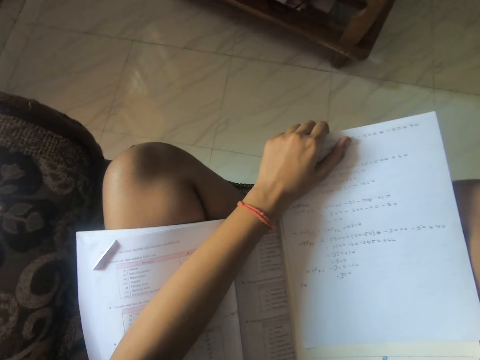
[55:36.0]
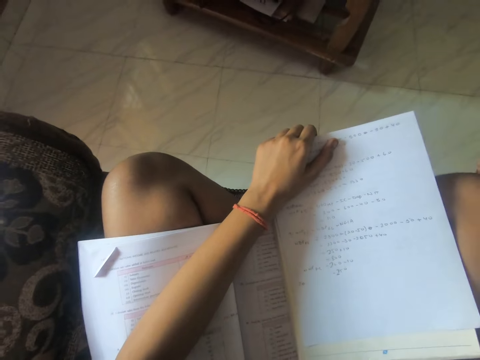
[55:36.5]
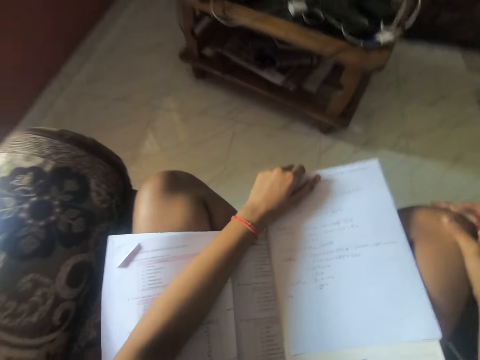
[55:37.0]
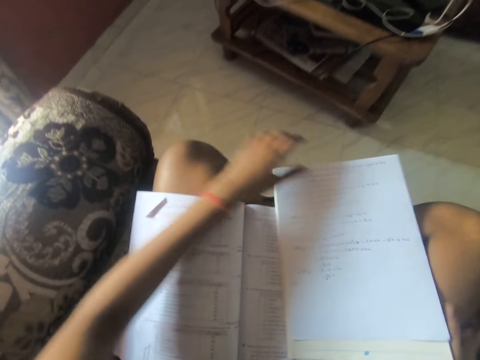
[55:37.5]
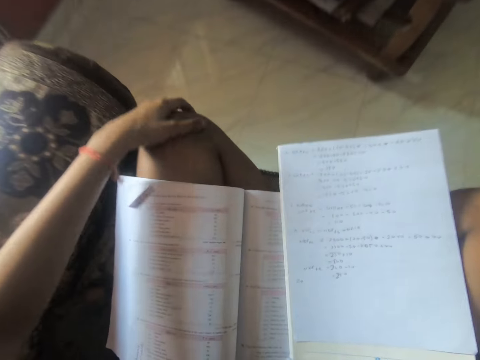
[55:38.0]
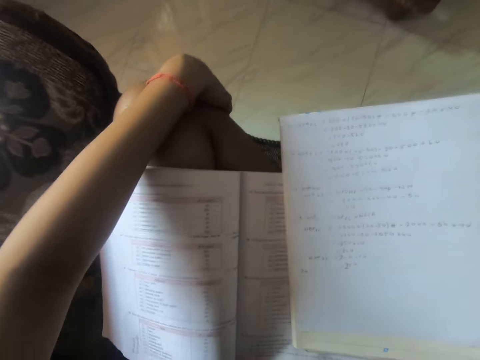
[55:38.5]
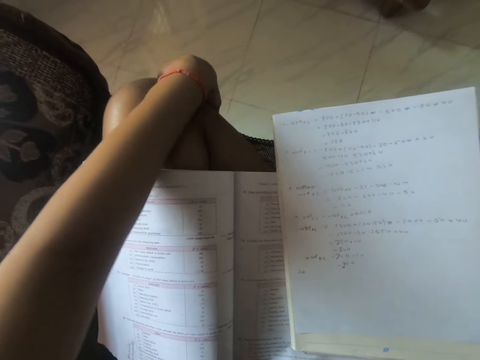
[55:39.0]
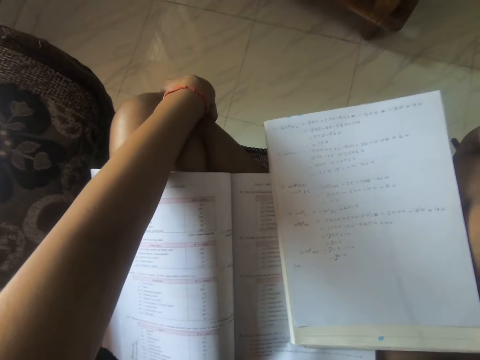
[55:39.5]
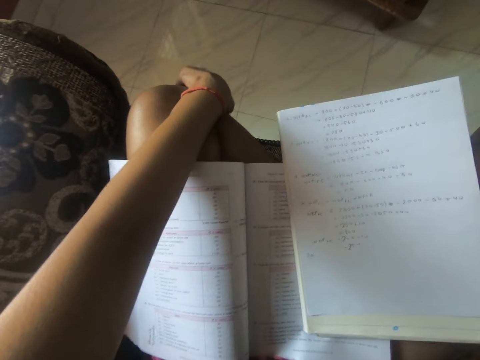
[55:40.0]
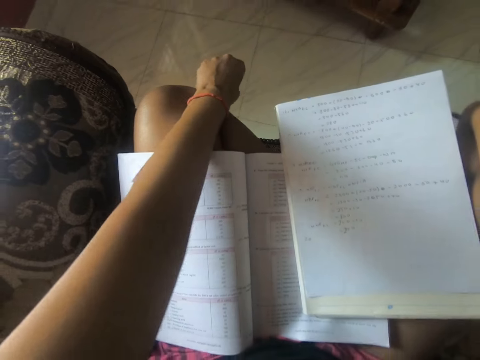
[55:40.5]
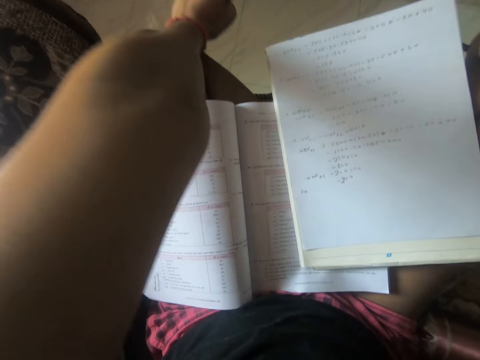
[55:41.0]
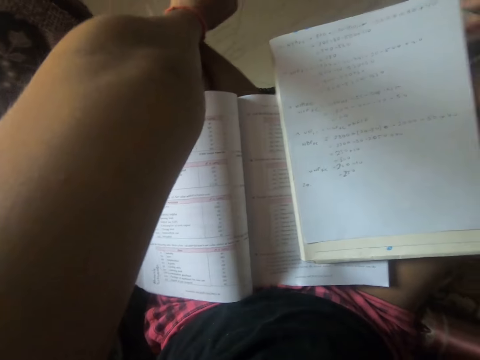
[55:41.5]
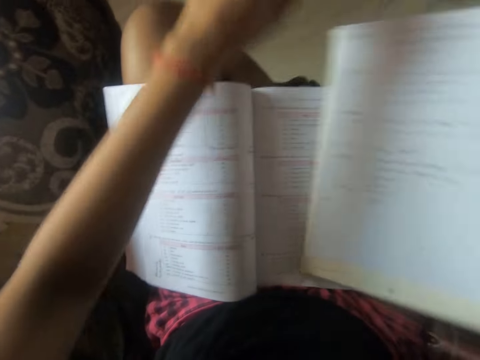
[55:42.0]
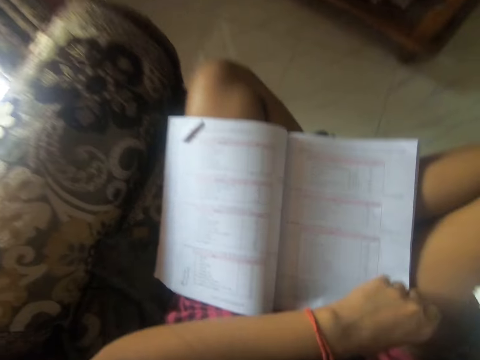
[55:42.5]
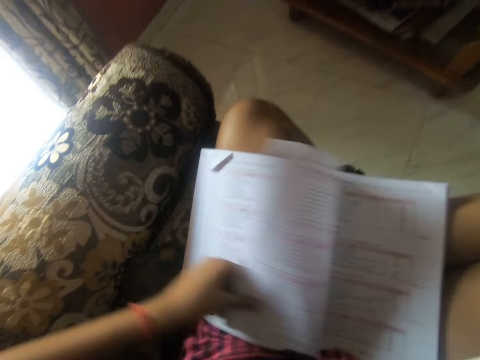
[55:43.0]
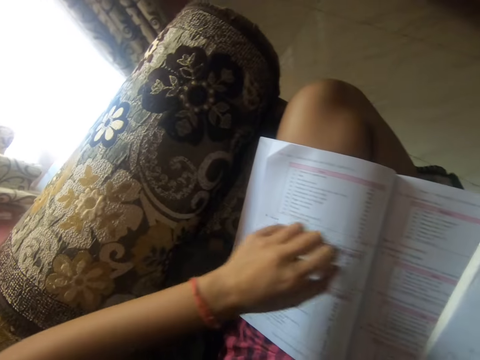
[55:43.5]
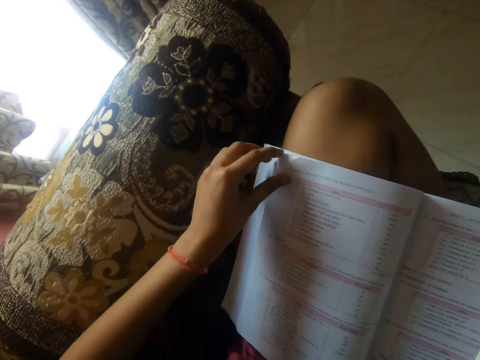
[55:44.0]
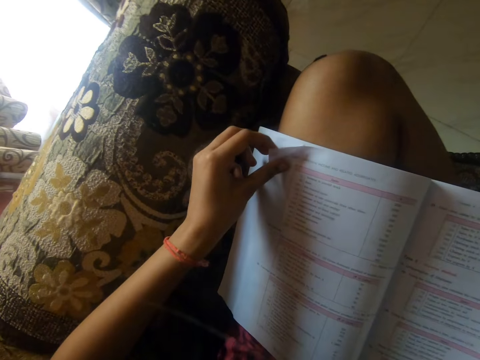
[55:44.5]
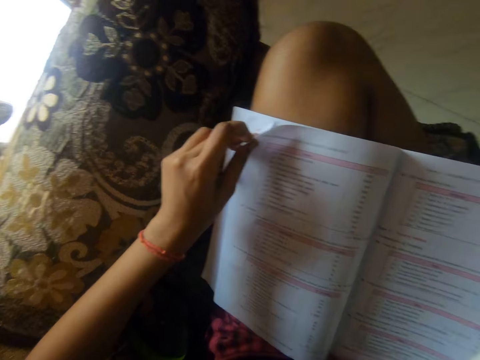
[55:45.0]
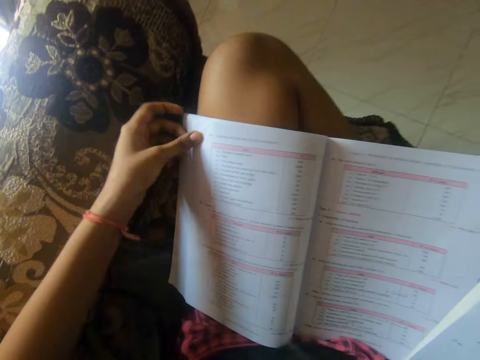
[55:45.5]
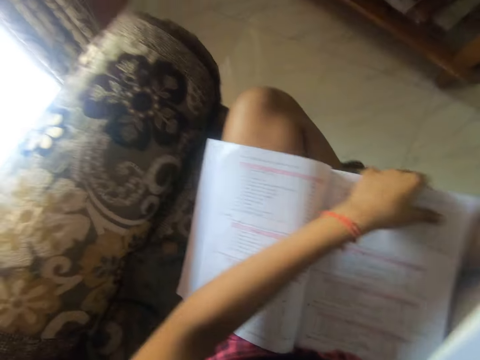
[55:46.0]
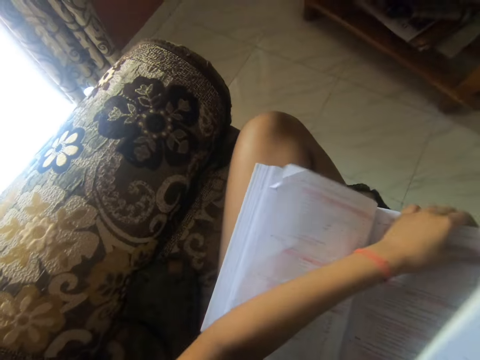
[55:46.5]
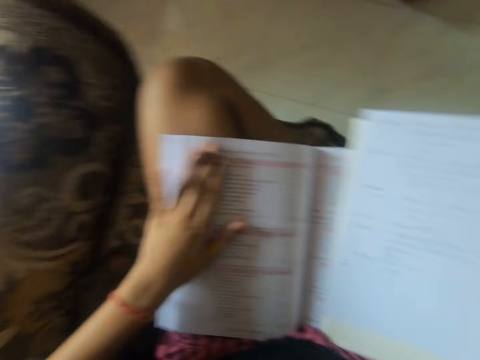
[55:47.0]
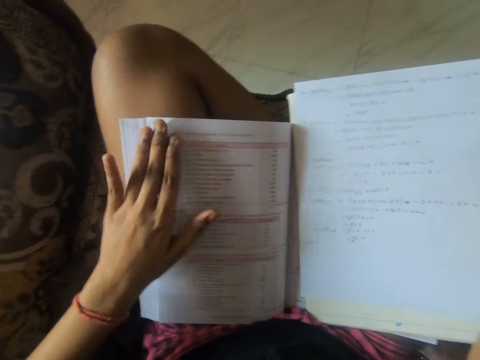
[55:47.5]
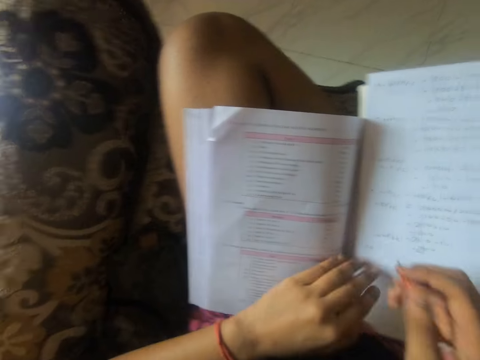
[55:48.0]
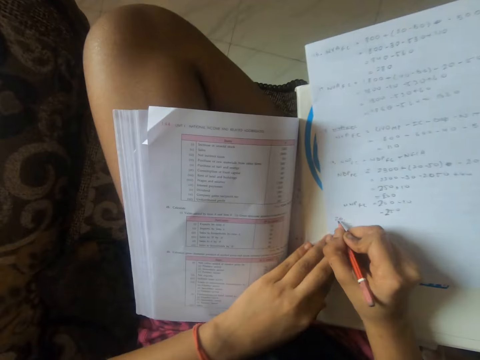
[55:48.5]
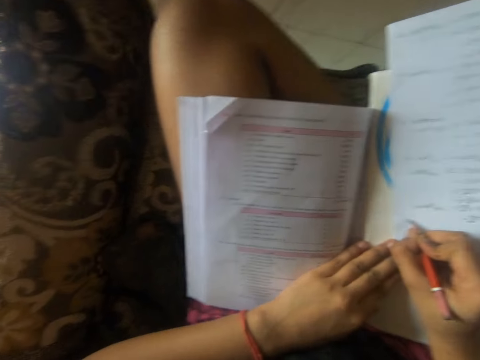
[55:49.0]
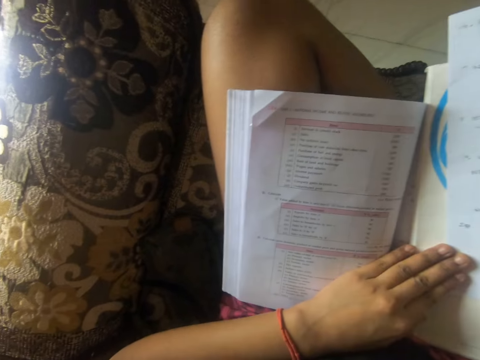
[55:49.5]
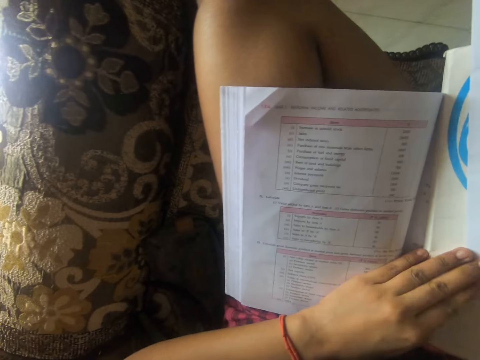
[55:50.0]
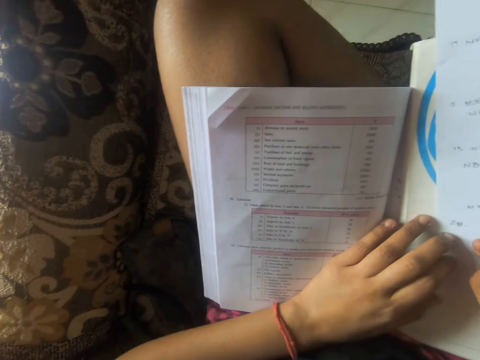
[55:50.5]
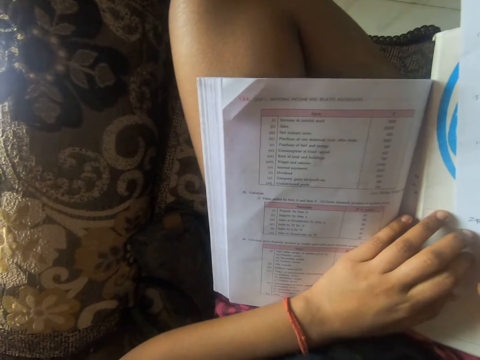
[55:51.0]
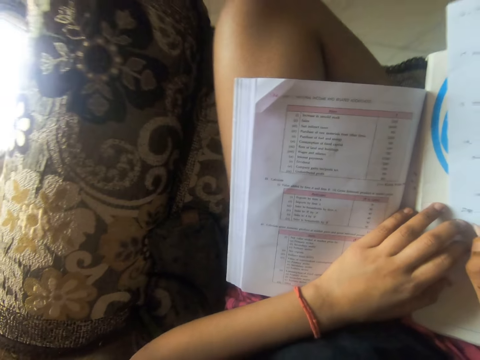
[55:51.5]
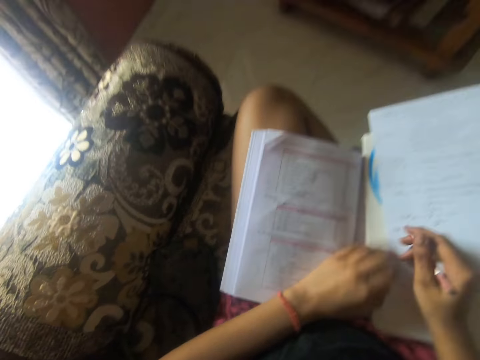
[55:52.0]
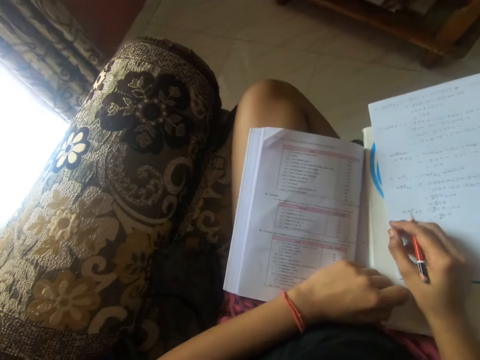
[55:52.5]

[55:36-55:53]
The camera wearer rubs the knees. They touch the legs with both hands. They pick up the book or white plain paper with the right hand. They turn the page. They peruse the book with the left hand. They align the edge of the book with the left hand, move the book with the left hand, and hit the book with the left hand. They write on the book with a pencil.

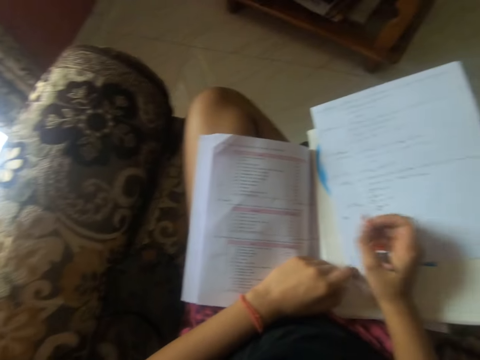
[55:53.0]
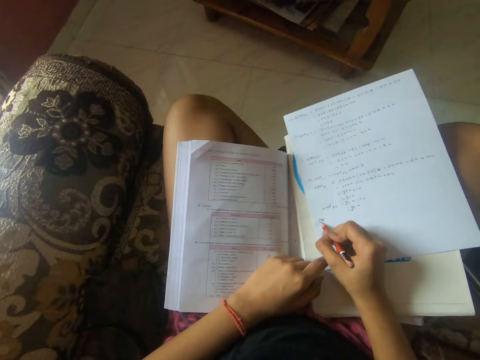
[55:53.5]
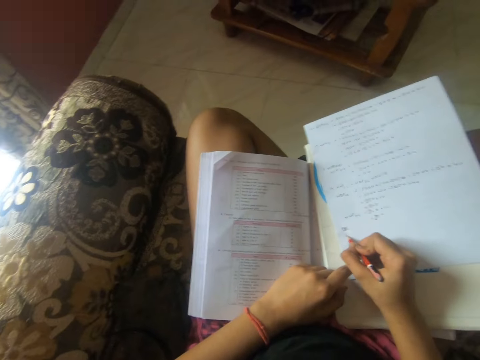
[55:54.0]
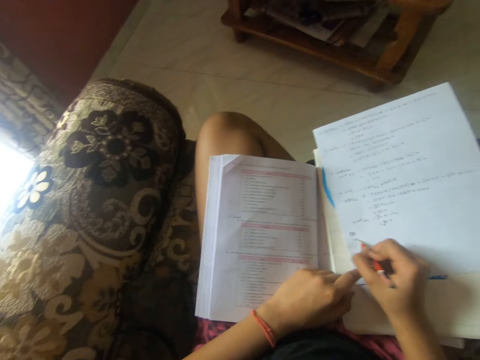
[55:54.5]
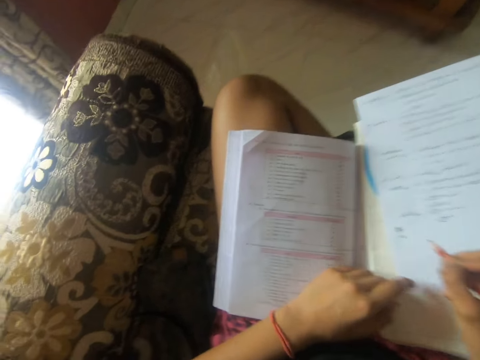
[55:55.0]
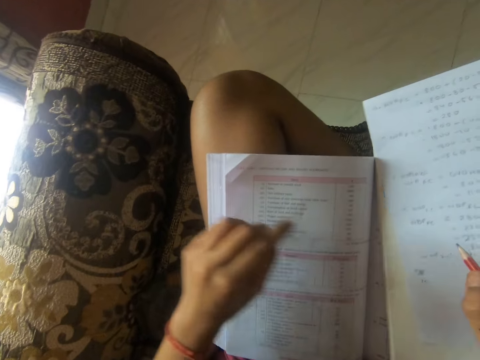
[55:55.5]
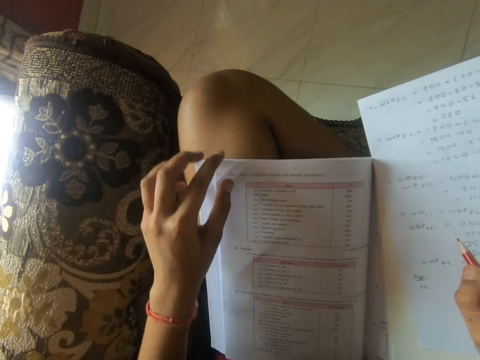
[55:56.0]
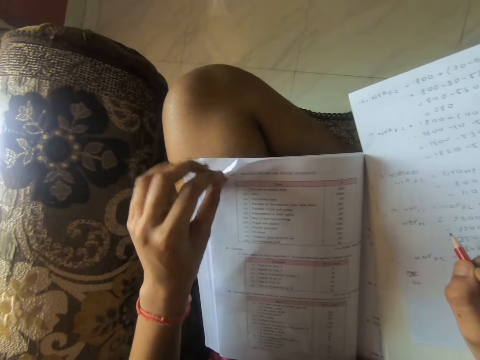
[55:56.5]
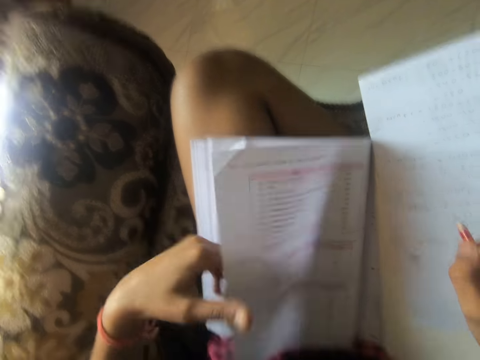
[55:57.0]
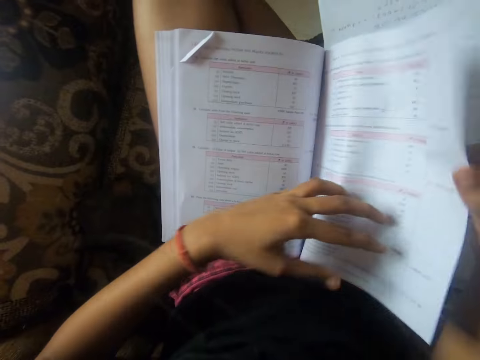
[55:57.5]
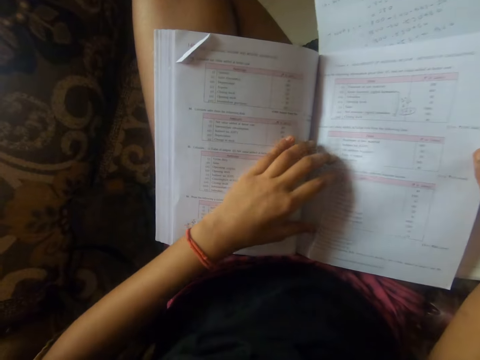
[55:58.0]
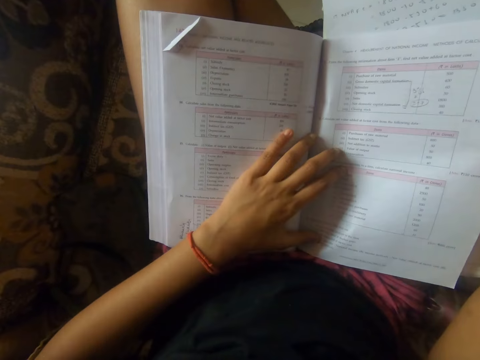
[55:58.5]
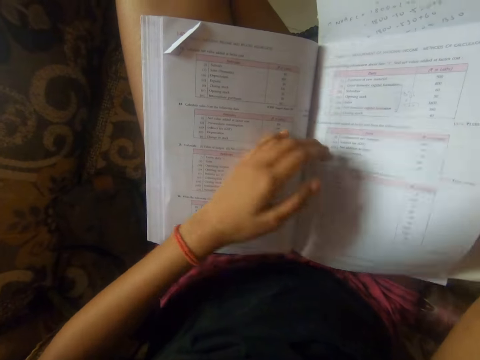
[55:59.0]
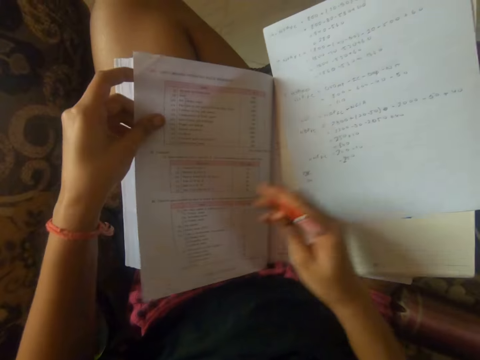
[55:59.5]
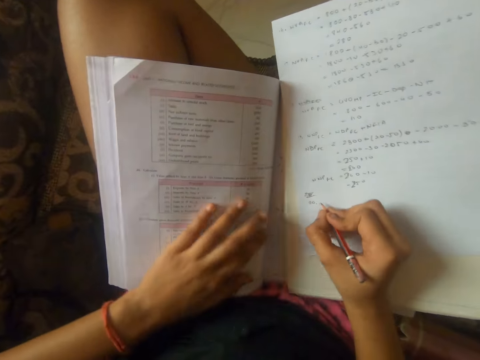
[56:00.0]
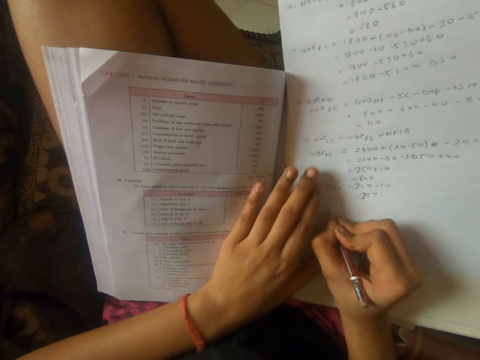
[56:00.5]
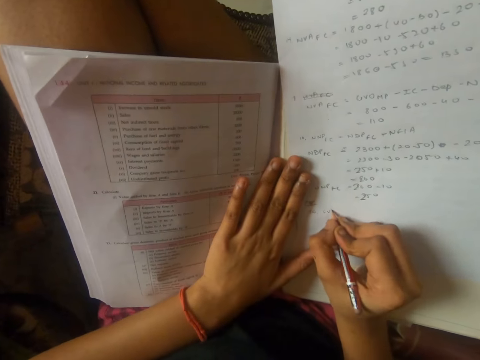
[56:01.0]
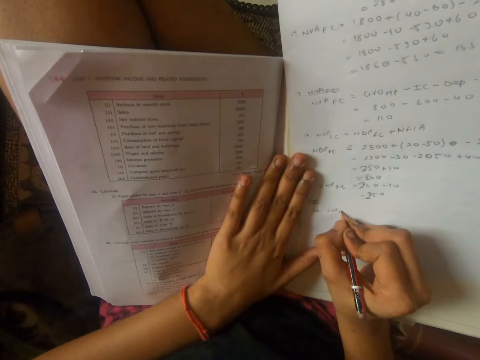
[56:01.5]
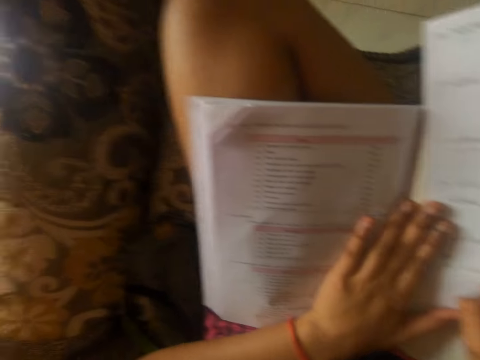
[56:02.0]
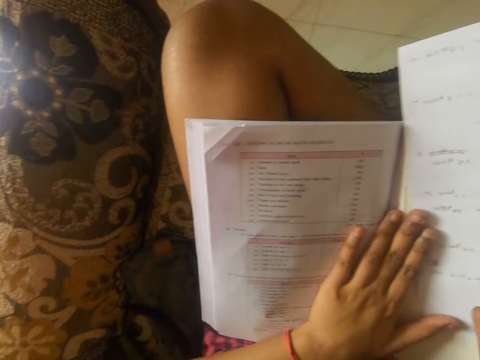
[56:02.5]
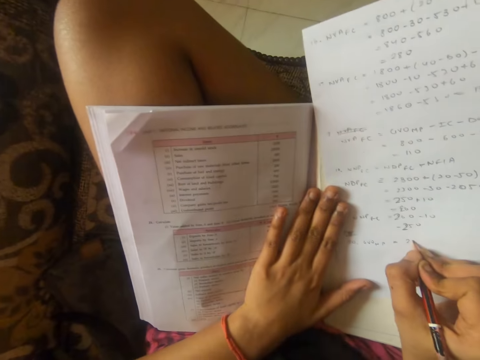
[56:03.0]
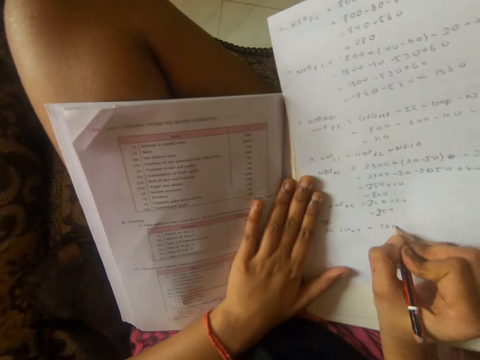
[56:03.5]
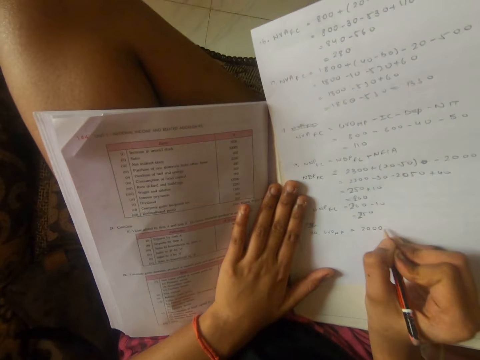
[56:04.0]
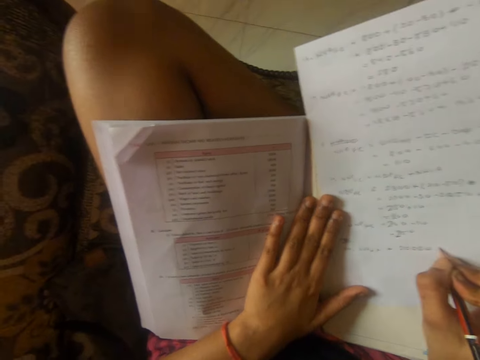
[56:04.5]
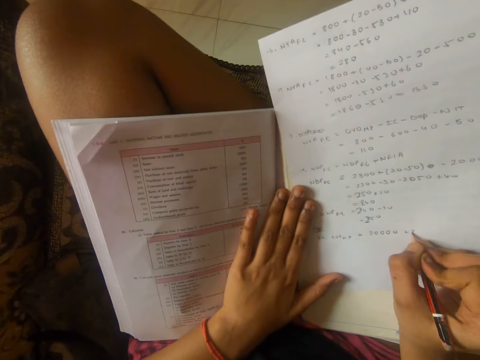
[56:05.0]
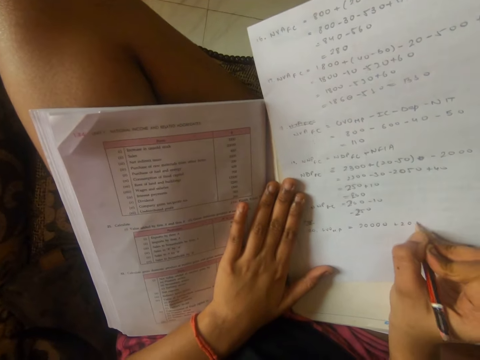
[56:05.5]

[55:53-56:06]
The camera wearer moves the left hand from the book. They write on the book with a pencil. They move the left hand from the book. They turn the page. They peruse the book with the left hand. They peruse the book with both hands. They write on the book or white plain paper with the pencil.
